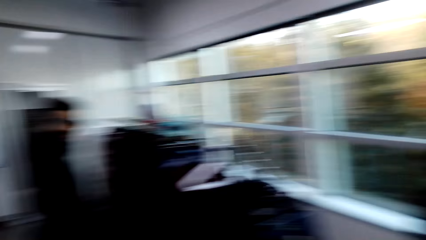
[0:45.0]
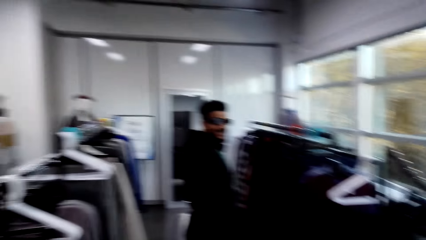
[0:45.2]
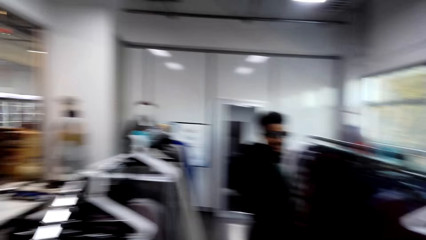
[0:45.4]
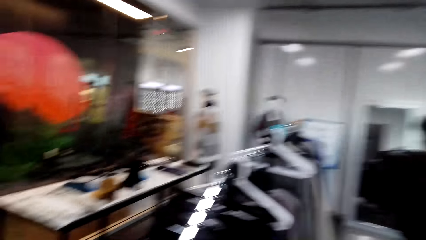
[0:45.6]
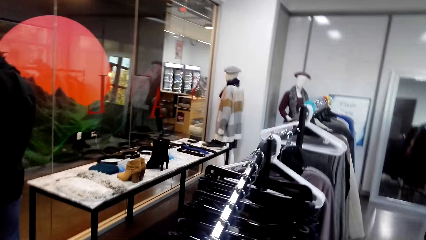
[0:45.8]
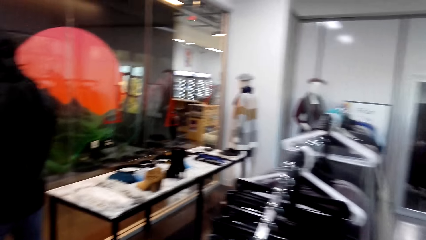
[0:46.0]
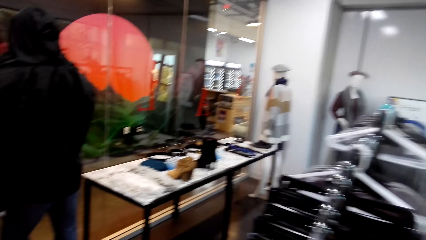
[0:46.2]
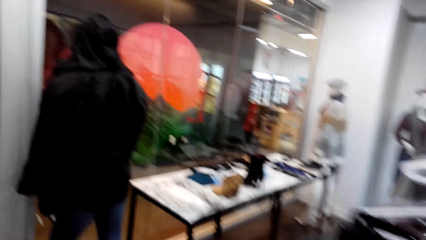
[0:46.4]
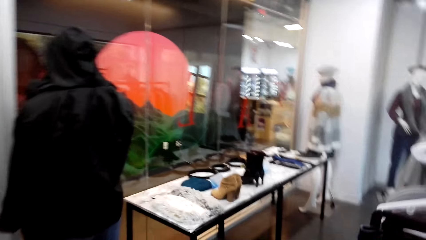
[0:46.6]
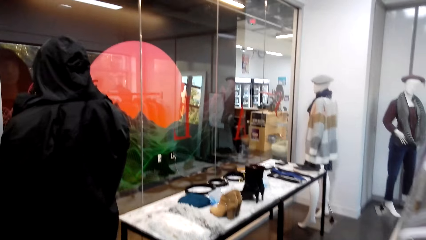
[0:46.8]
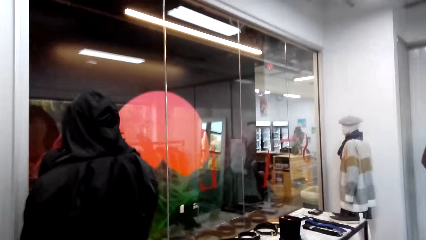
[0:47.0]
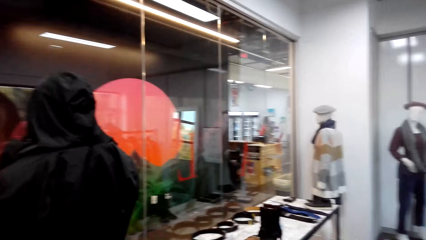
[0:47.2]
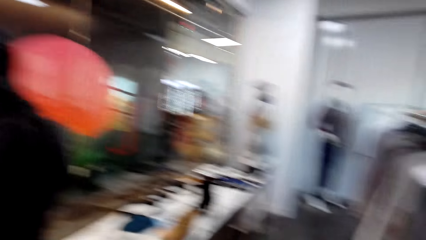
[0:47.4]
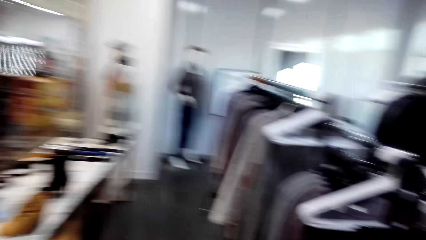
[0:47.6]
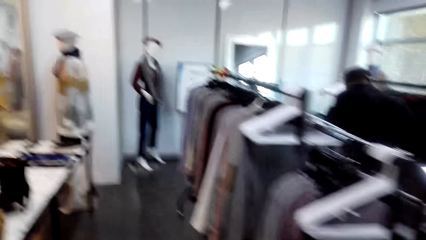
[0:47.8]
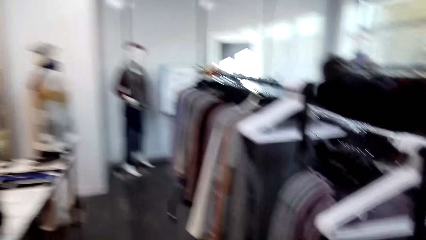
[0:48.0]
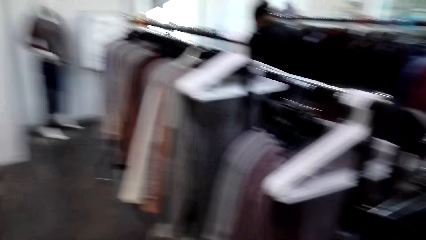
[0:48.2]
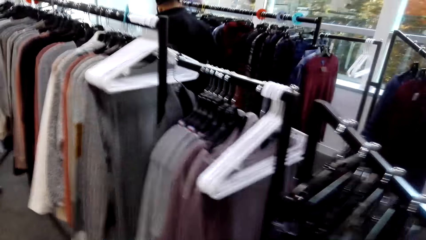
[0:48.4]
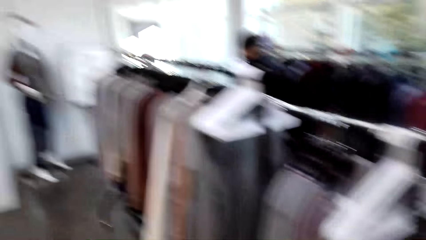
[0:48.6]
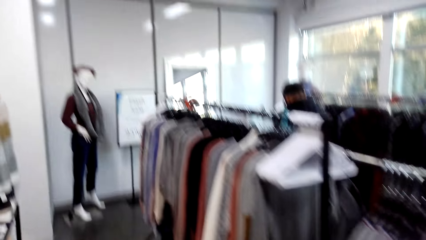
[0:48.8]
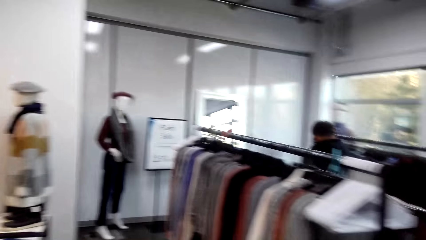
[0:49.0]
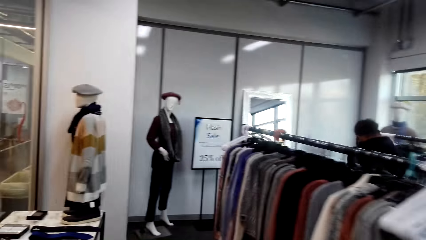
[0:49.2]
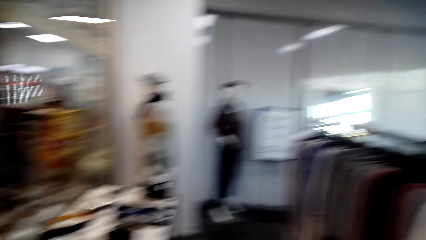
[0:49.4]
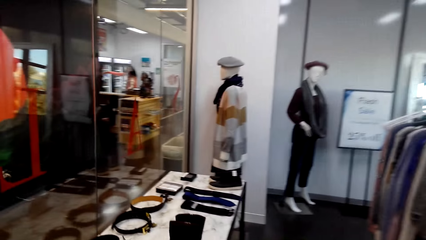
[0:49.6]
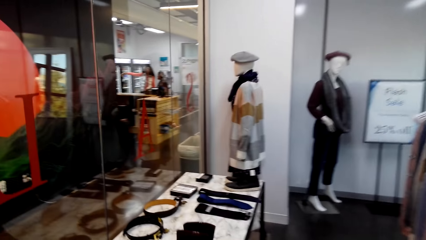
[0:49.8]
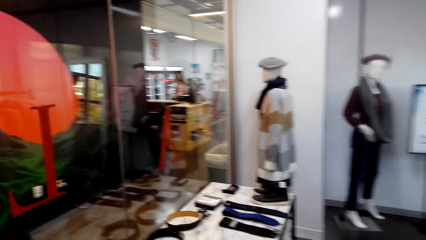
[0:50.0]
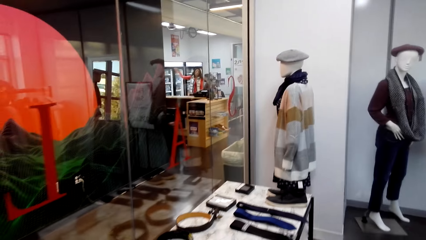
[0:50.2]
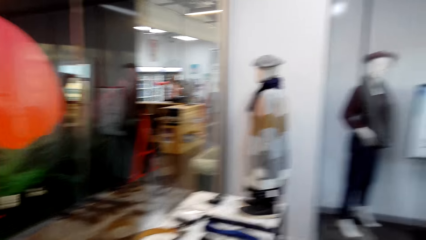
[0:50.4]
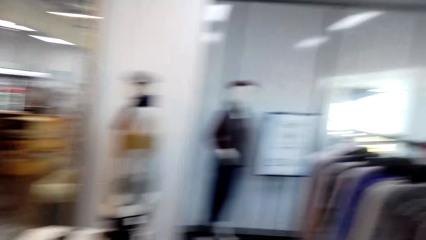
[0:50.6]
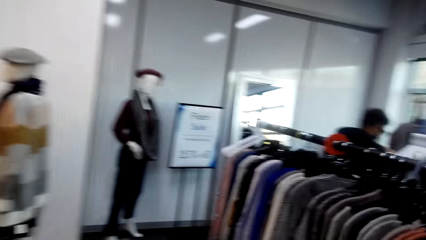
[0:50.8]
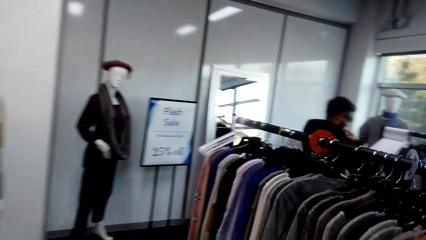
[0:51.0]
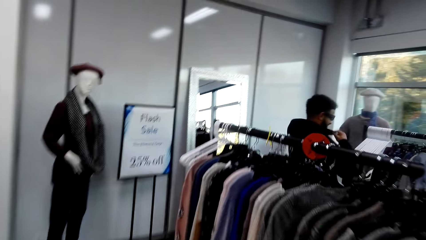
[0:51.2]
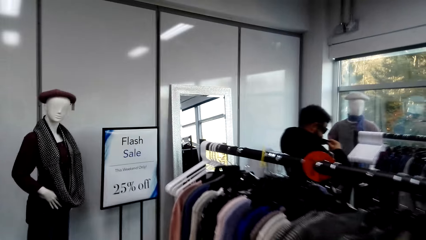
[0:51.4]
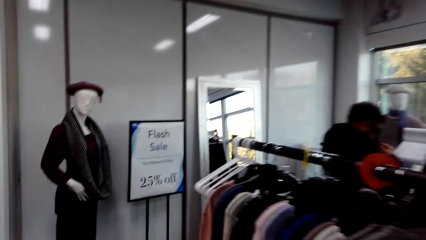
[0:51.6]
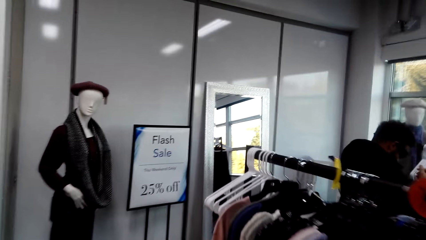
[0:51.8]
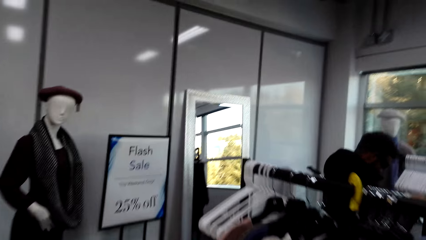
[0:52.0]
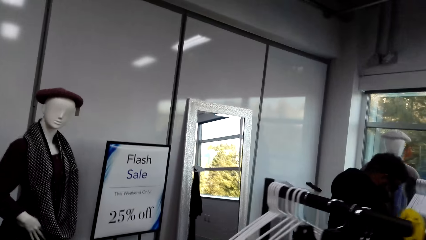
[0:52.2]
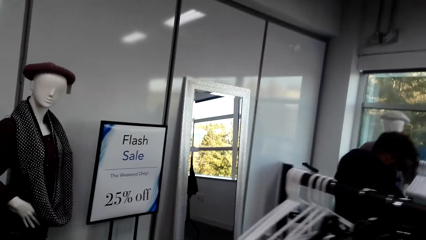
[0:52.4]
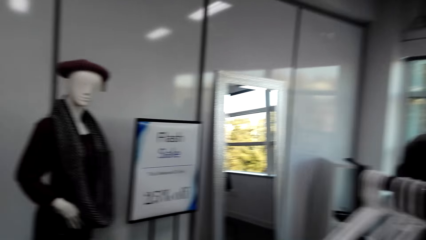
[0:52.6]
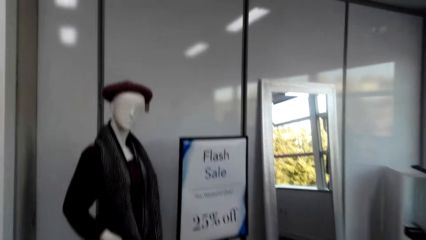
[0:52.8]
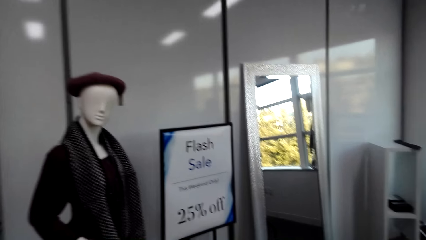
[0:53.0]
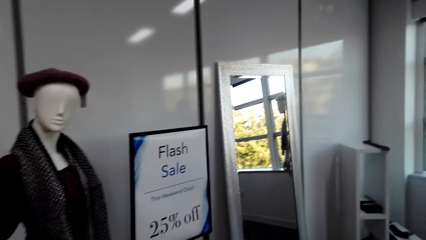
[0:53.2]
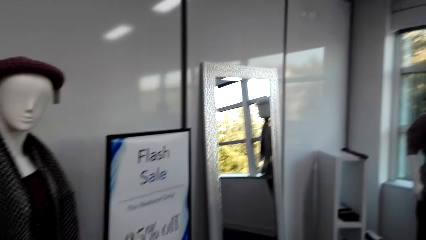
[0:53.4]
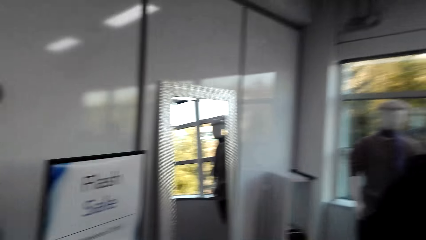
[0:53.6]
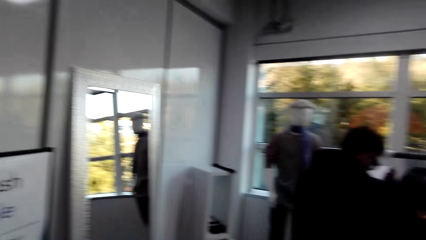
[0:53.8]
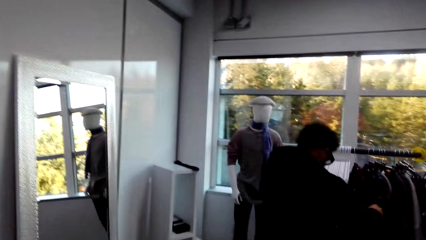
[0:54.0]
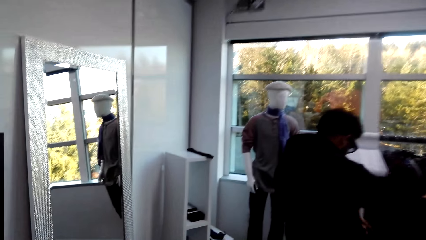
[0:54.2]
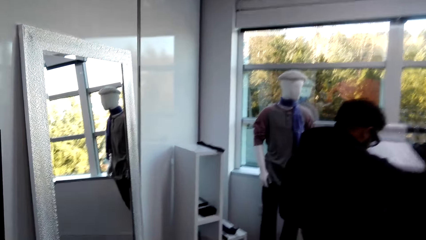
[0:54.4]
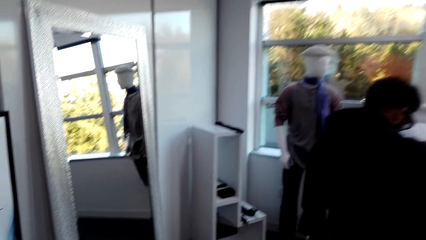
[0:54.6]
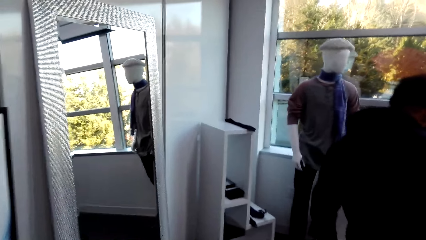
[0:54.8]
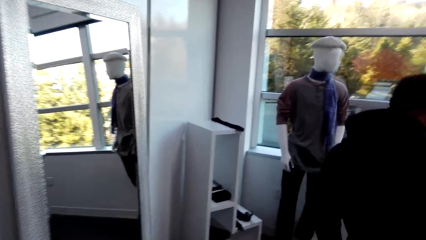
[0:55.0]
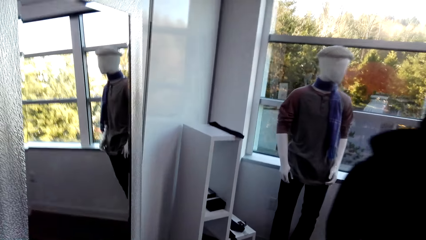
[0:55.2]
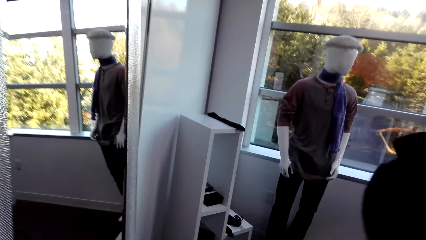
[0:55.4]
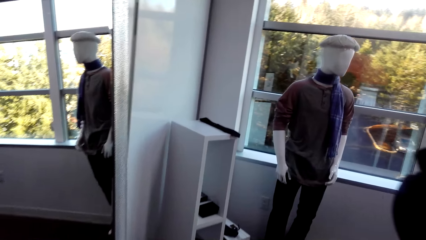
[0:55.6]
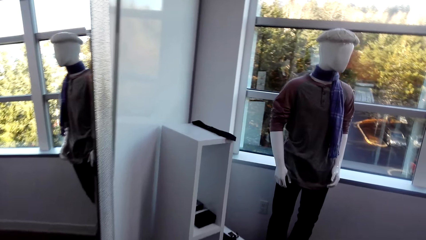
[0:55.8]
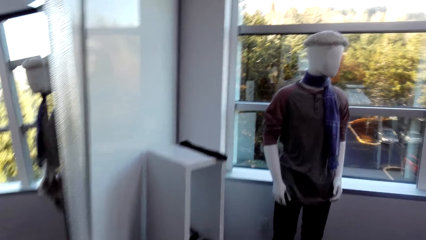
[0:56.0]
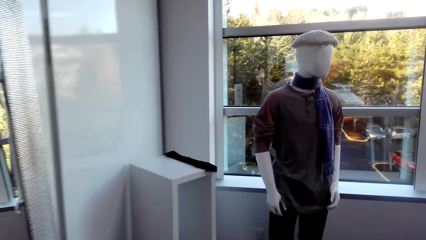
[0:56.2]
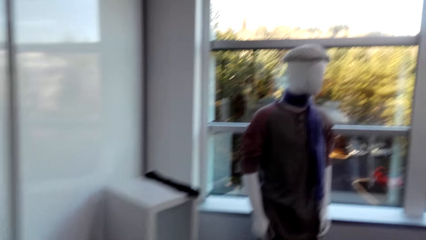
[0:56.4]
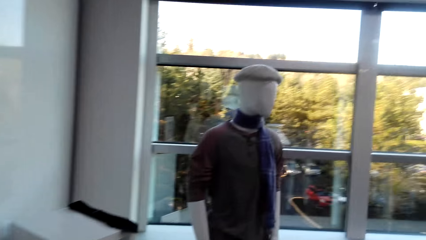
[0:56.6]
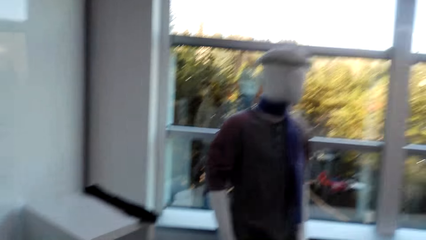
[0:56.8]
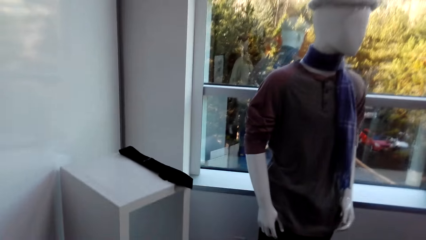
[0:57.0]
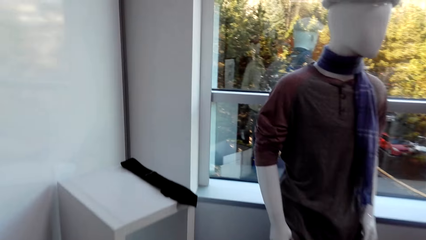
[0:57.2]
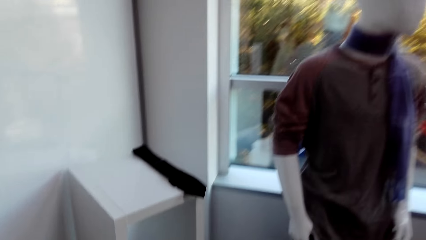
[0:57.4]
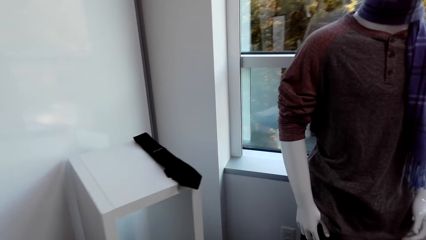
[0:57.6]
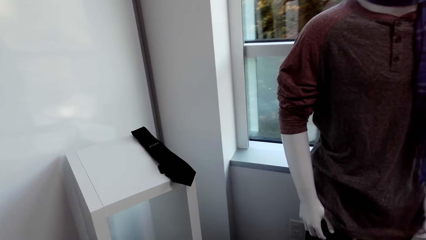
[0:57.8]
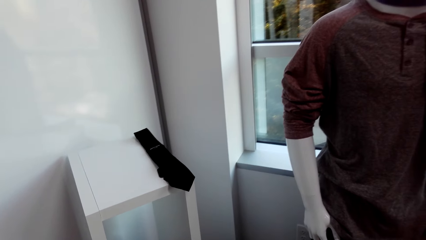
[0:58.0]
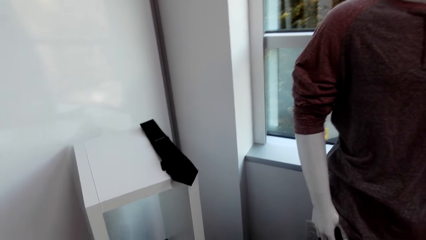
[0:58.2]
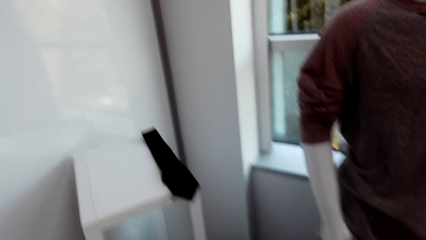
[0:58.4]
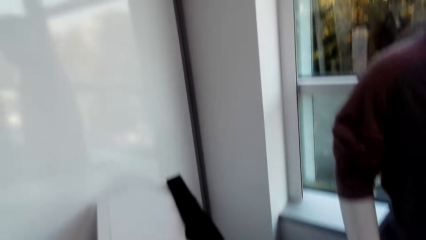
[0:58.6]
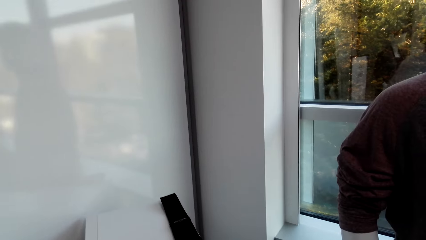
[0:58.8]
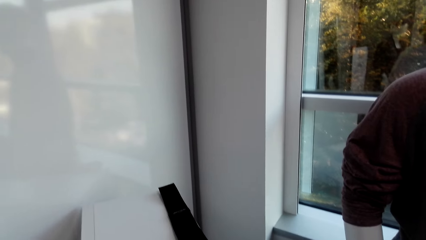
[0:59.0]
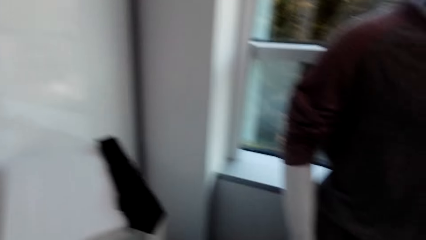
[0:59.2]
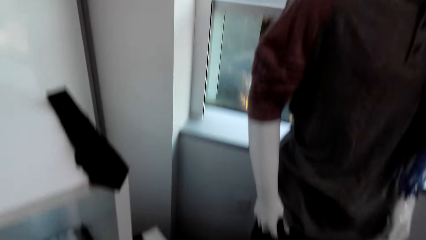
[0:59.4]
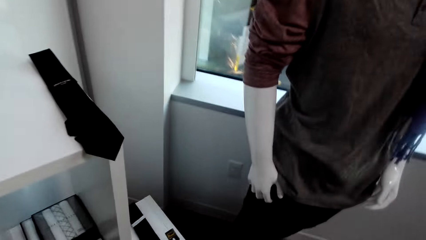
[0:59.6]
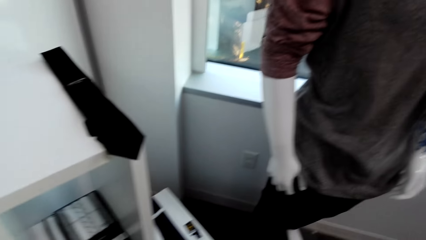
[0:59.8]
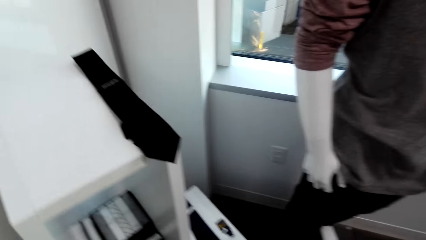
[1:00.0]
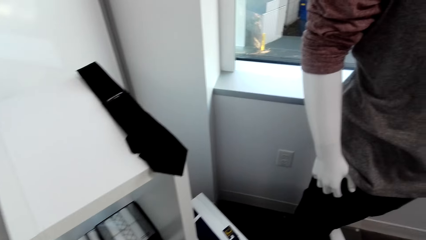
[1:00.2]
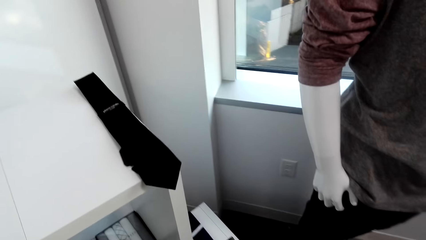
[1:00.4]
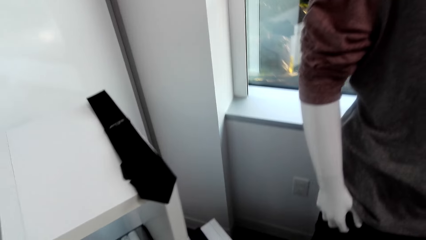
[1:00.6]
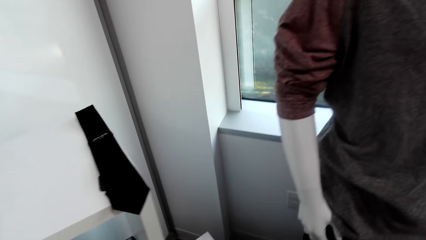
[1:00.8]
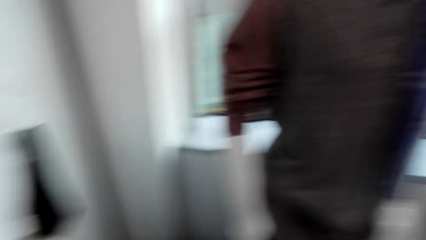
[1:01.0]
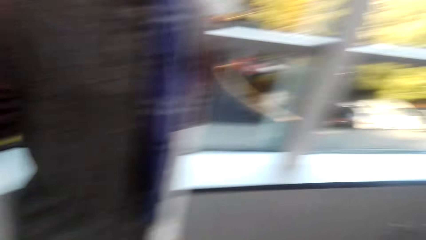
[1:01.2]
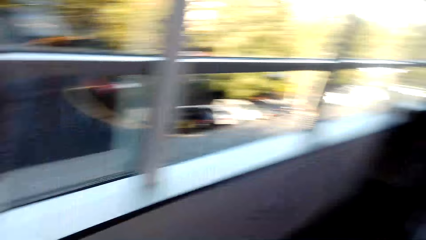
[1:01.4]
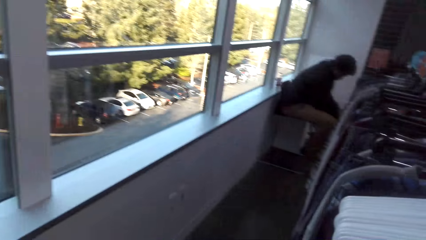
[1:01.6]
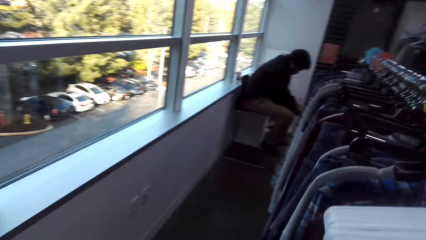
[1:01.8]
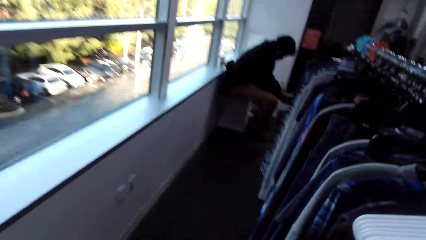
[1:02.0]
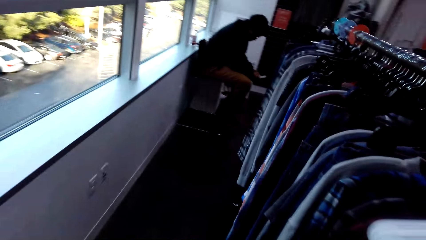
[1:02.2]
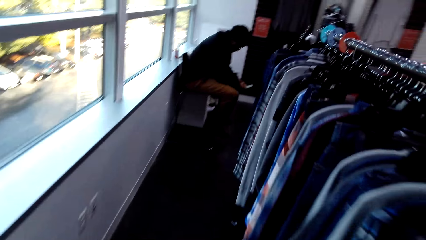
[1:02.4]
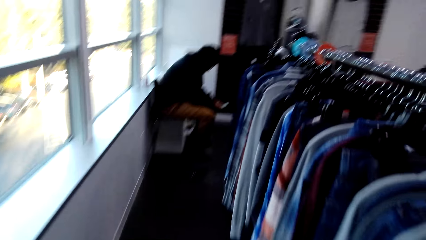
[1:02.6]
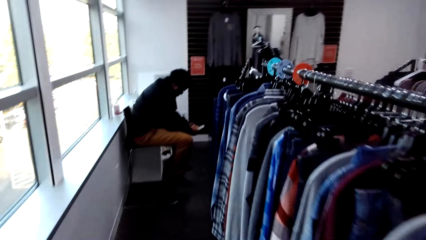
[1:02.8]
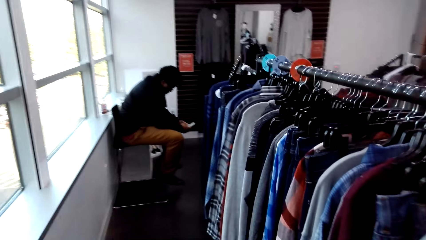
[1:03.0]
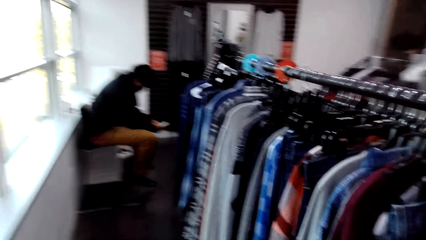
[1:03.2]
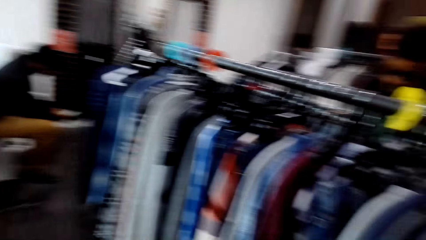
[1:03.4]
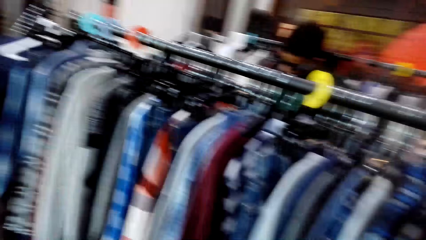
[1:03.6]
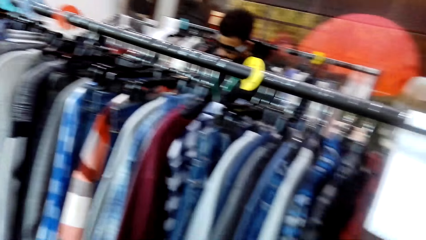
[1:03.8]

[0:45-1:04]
The camera wearer converses with a man. They look around the shop. They walk around the shop. They stare around the shop. They walk around the shop.
